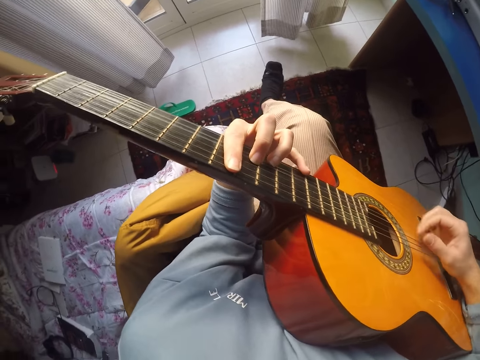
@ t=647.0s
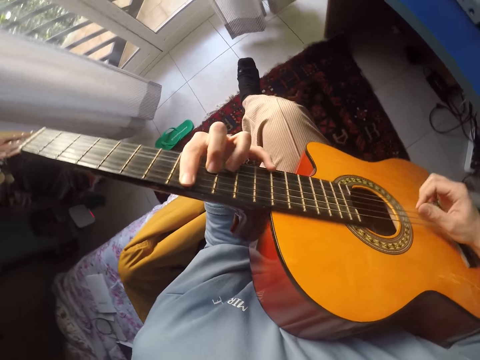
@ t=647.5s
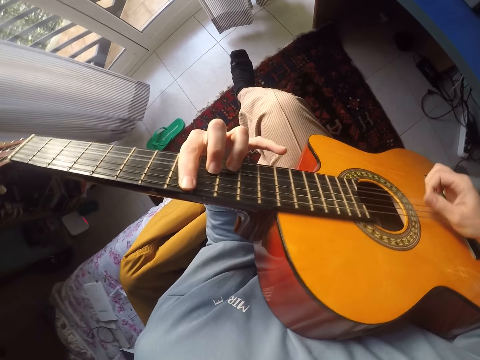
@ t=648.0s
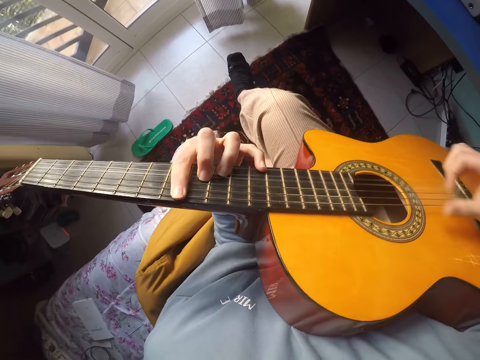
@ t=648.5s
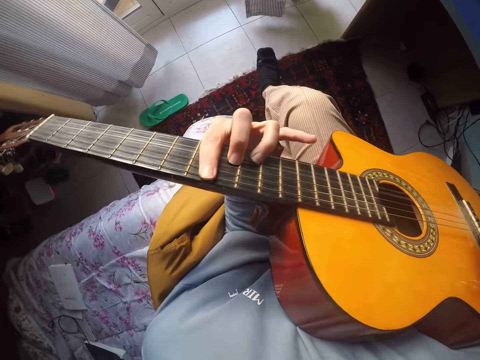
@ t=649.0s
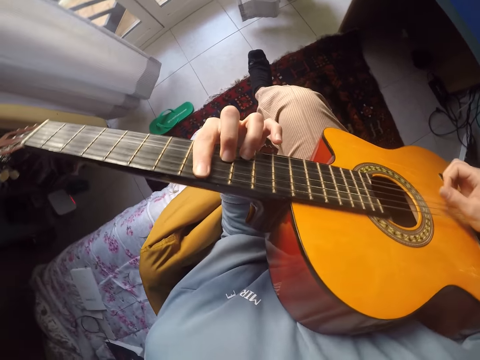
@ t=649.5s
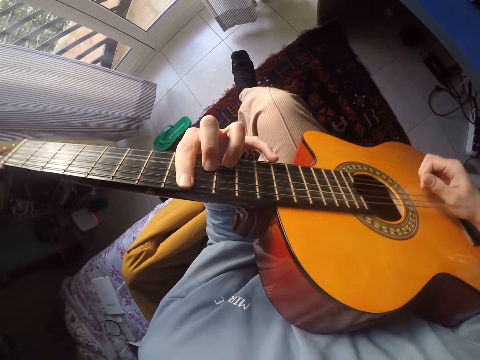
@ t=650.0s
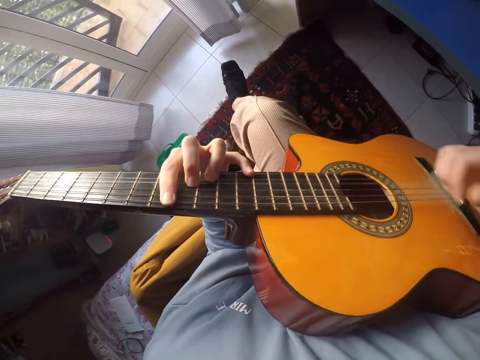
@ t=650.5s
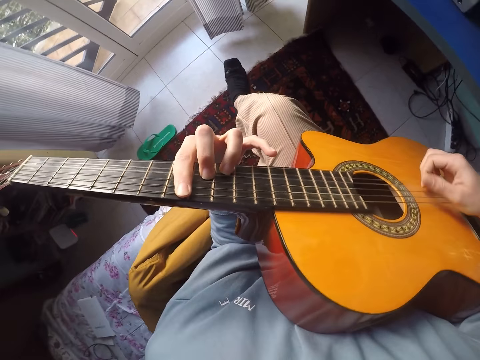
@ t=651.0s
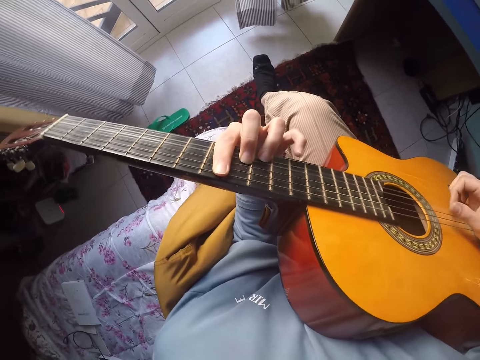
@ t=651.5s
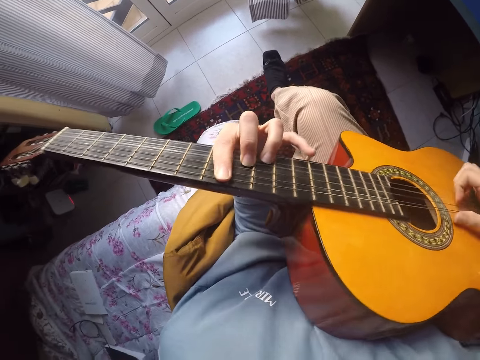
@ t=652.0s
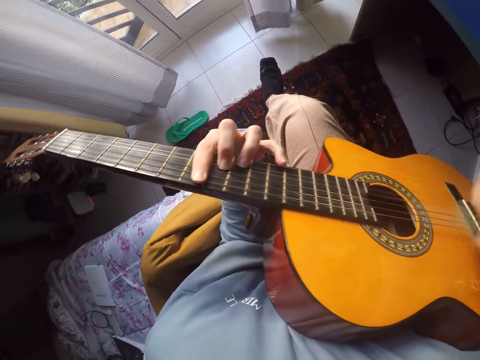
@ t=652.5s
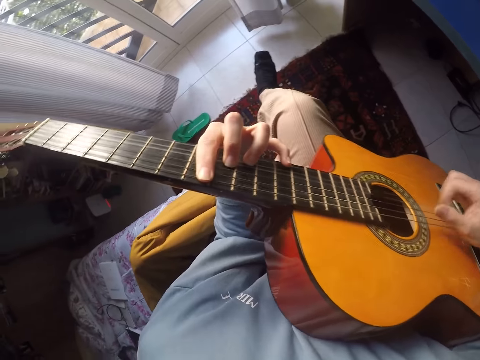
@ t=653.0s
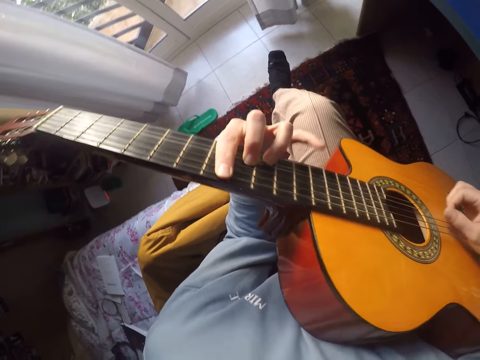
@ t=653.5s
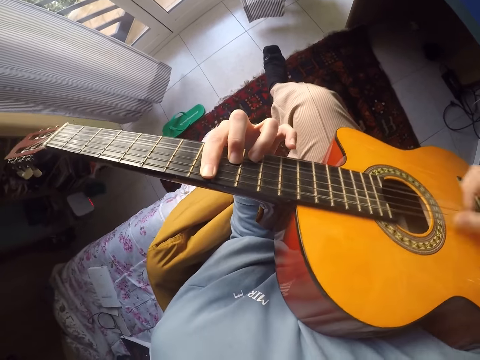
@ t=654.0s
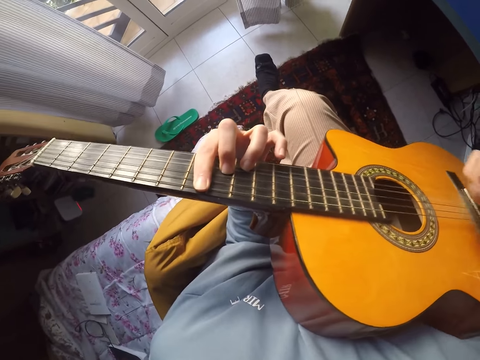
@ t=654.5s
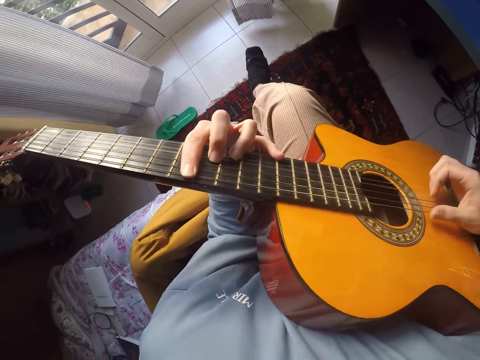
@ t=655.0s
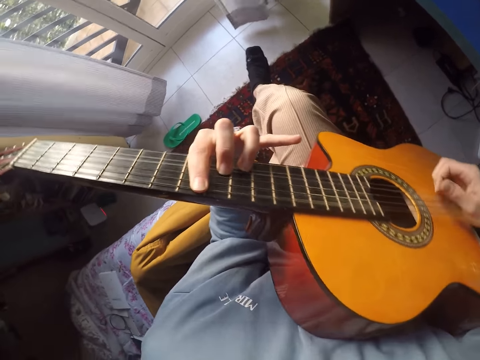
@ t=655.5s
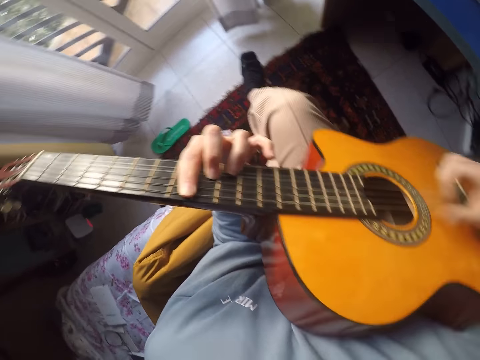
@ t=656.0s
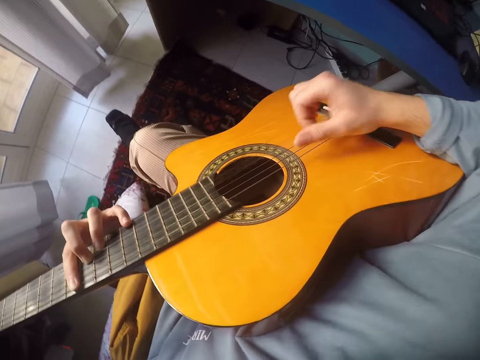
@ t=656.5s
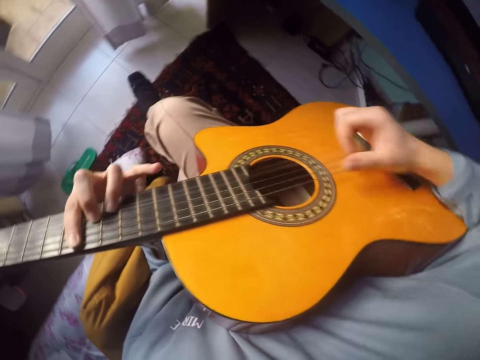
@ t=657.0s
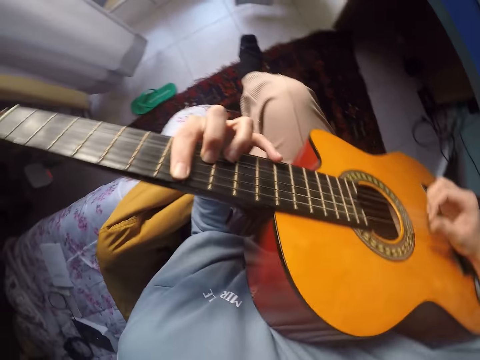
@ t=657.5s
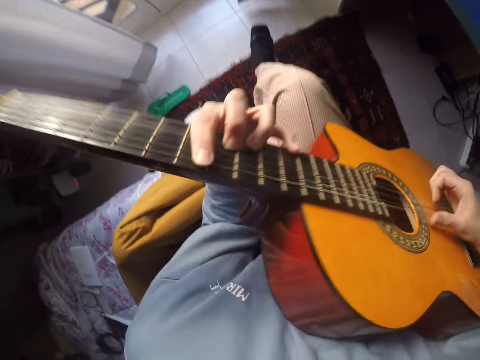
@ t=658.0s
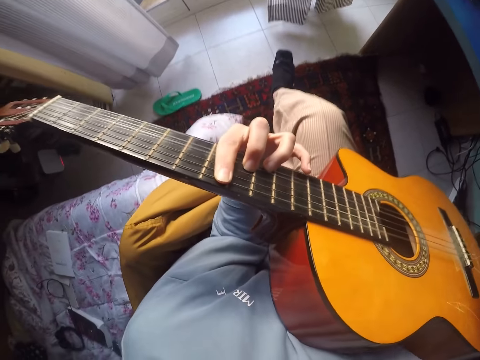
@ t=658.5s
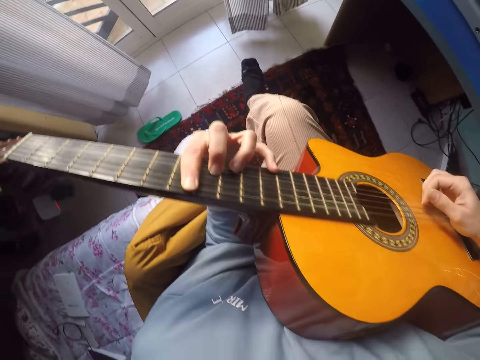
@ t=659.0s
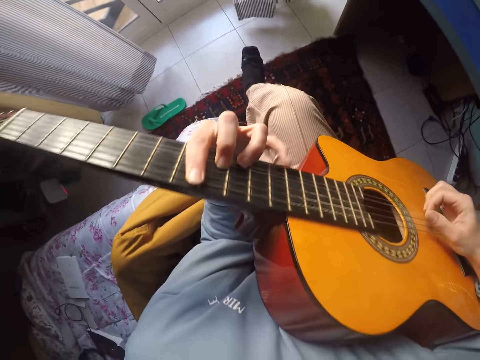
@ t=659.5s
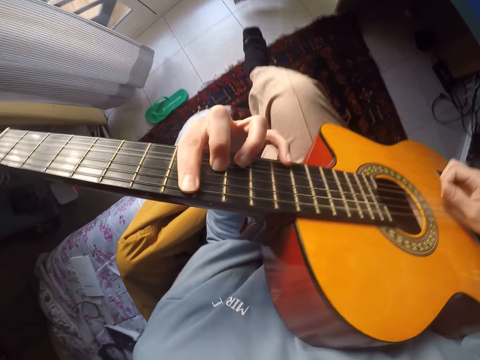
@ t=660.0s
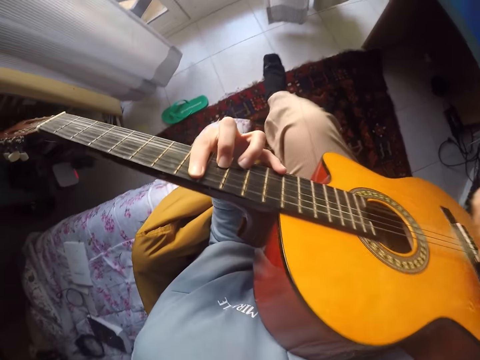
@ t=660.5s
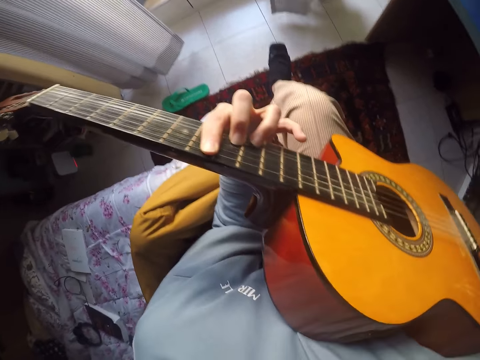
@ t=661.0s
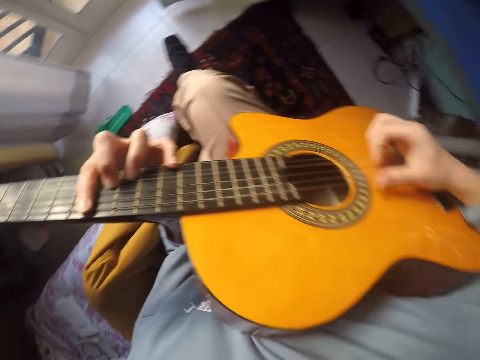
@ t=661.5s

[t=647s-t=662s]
The camera wearer looks around. They play guitar.

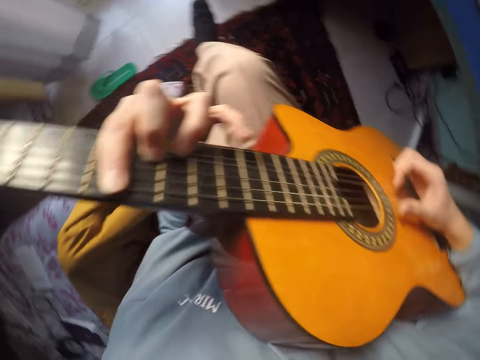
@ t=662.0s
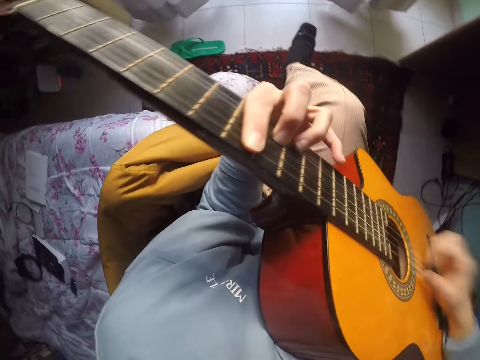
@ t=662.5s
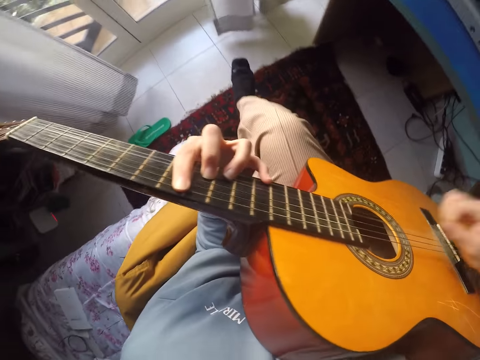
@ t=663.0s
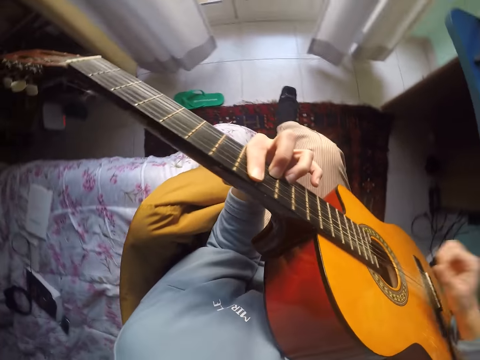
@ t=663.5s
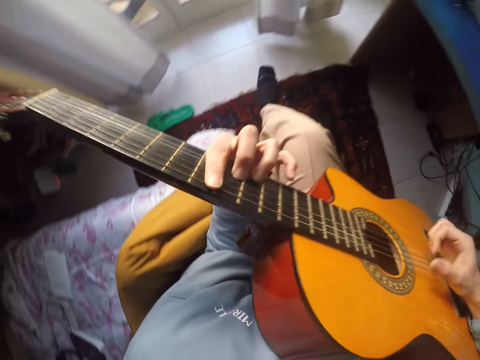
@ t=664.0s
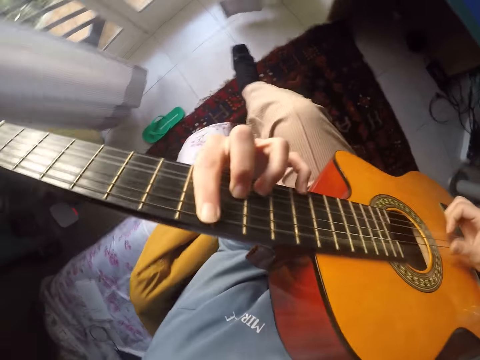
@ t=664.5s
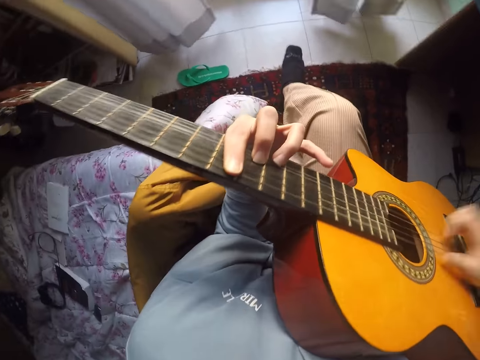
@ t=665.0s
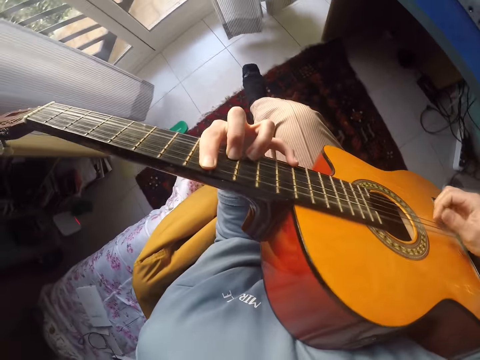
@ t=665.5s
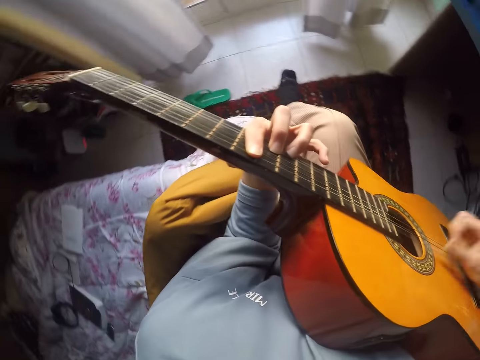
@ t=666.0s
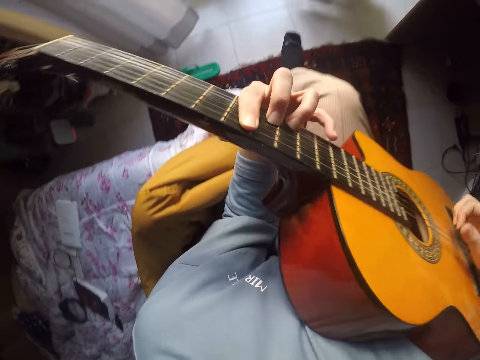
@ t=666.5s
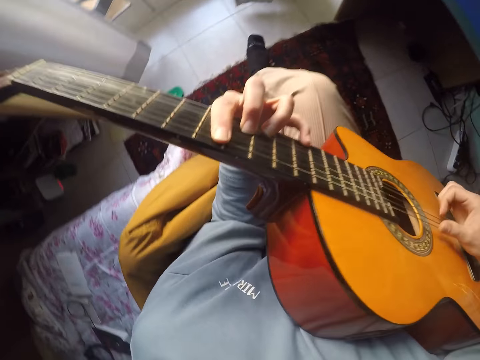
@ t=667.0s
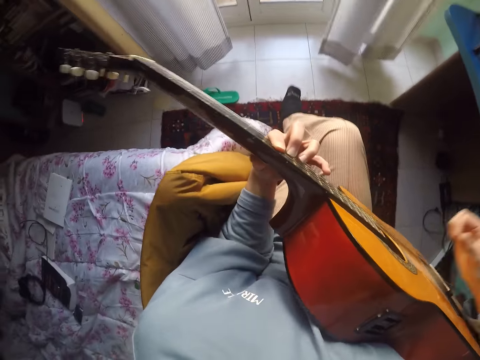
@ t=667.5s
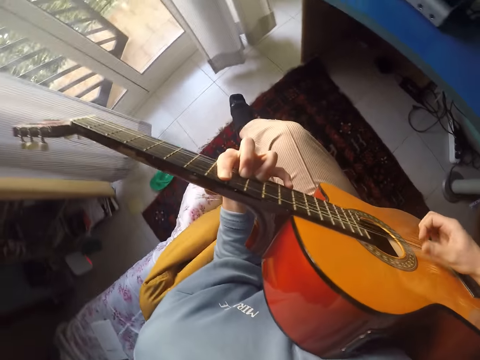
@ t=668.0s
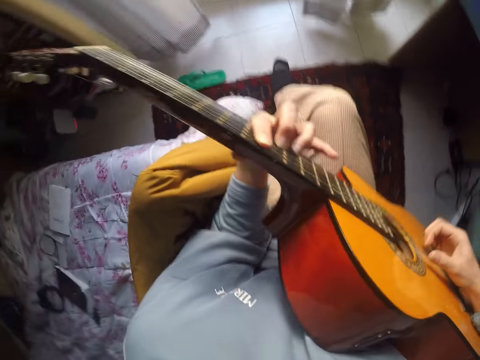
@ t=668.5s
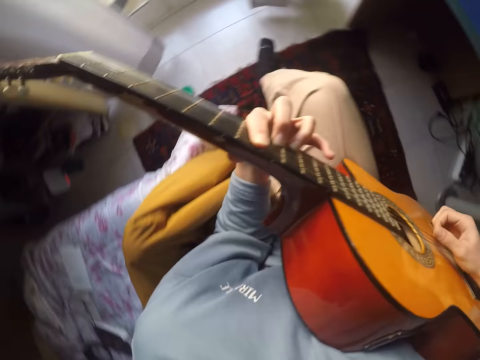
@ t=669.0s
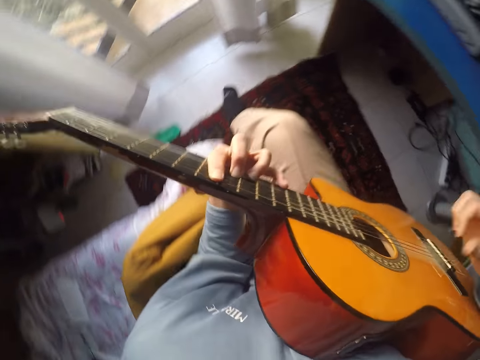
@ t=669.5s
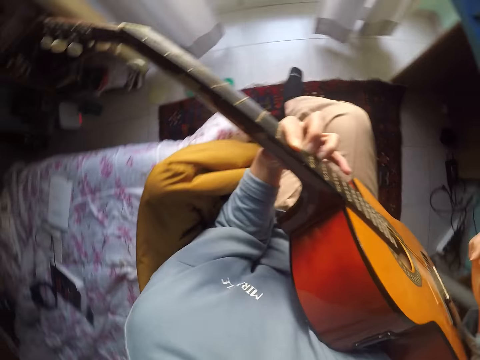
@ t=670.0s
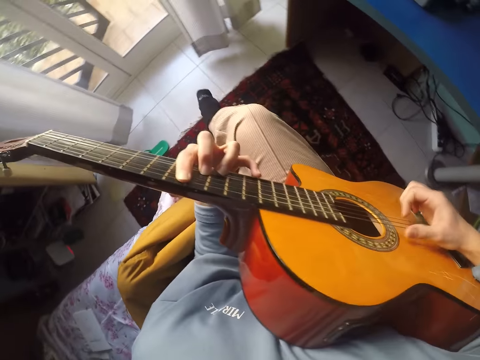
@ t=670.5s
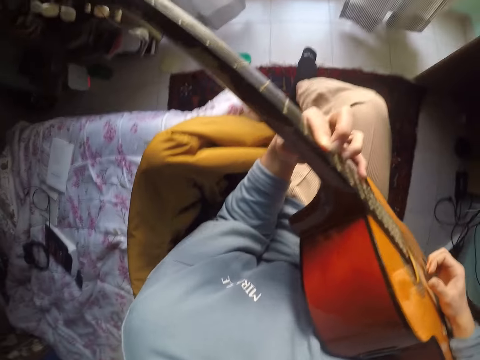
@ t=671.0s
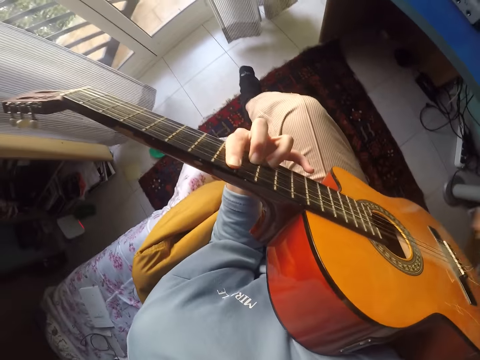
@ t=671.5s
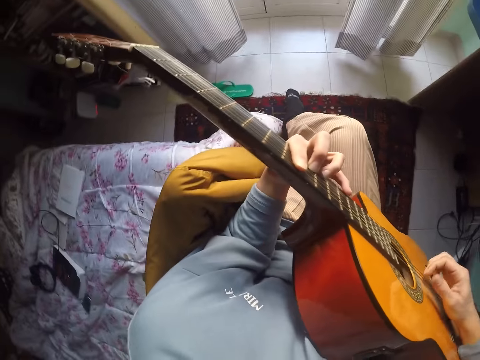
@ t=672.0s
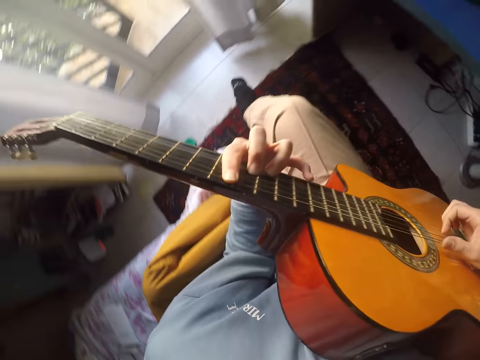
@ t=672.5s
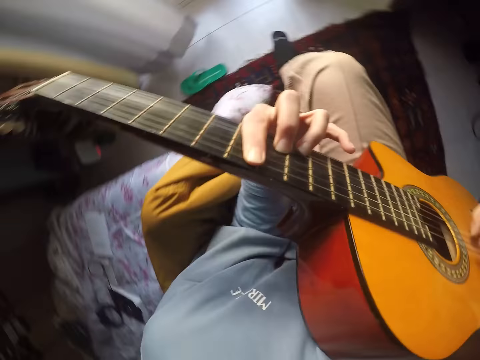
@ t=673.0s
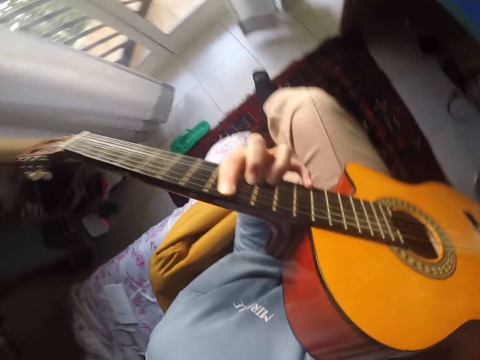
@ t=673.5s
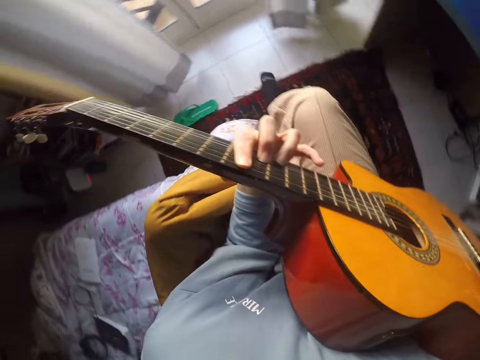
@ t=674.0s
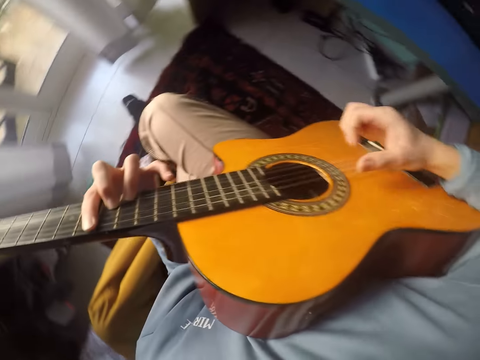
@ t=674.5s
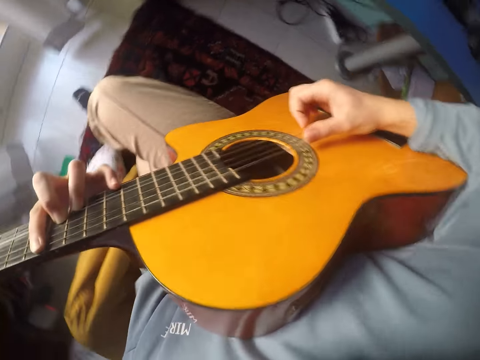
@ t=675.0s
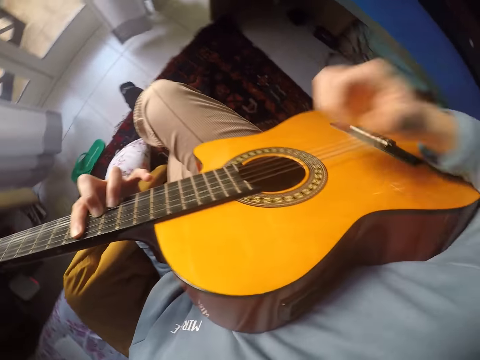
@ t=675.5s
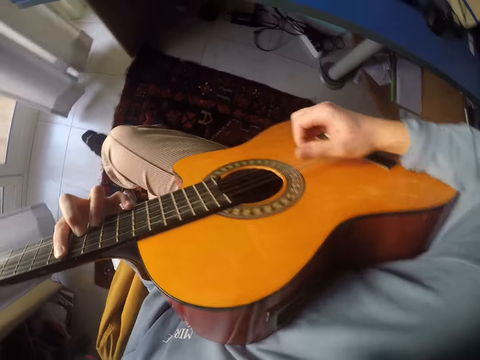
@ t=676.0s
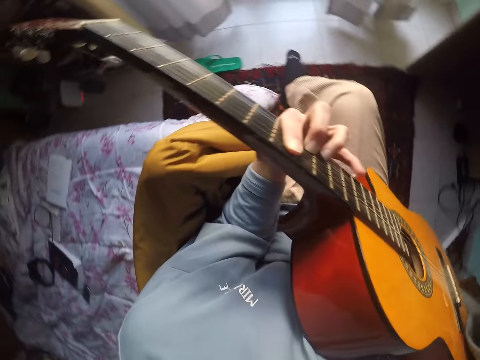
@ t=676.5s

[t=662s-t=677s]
The camera wearer looks around. They play guitar. They look around.
